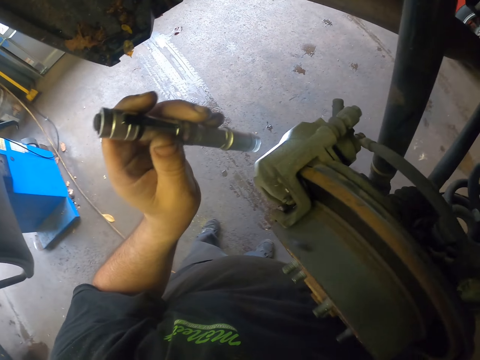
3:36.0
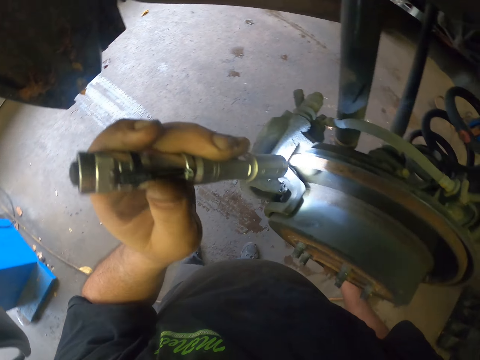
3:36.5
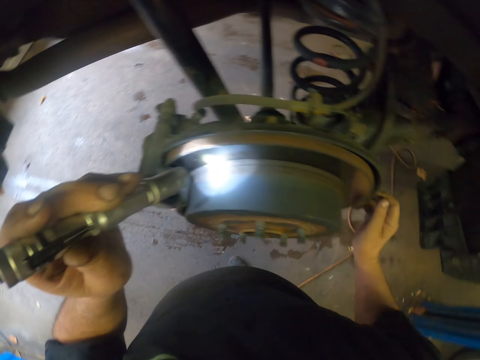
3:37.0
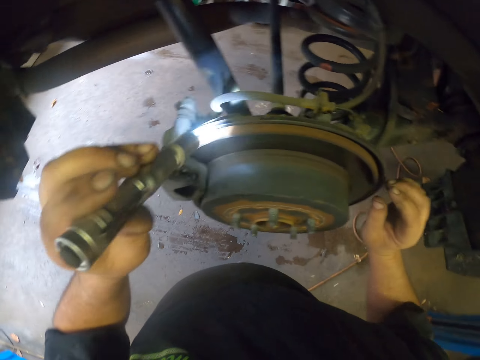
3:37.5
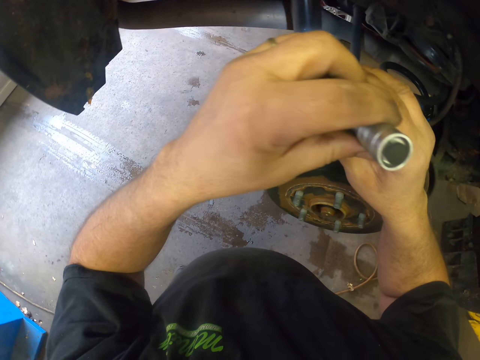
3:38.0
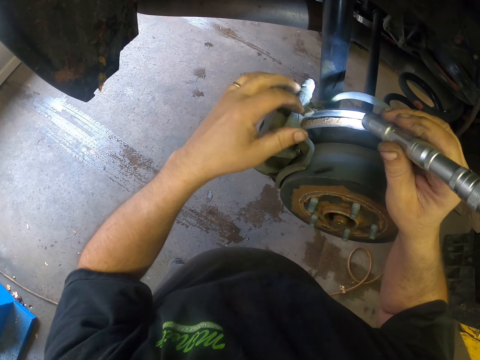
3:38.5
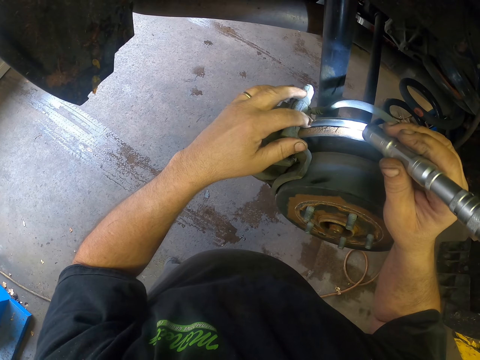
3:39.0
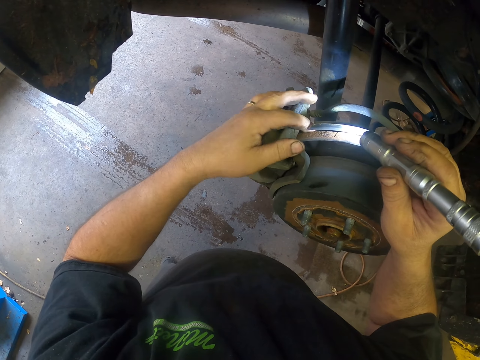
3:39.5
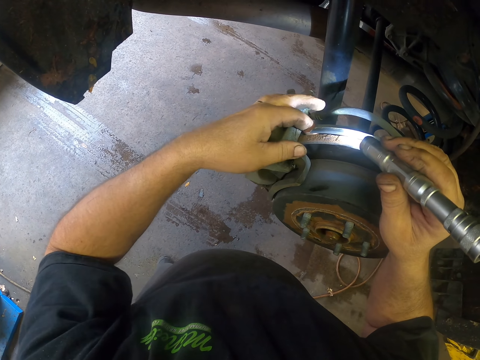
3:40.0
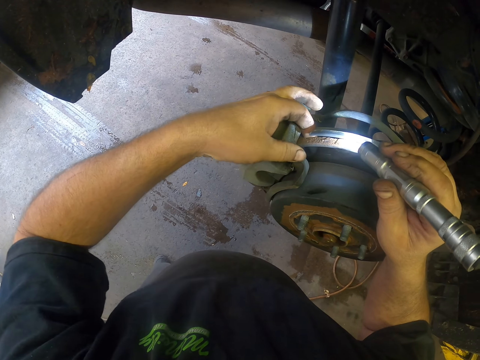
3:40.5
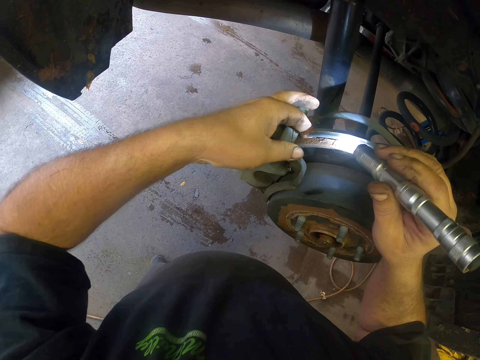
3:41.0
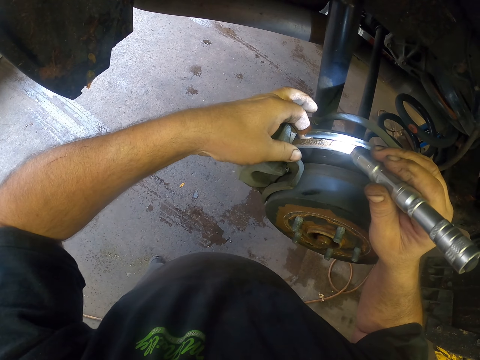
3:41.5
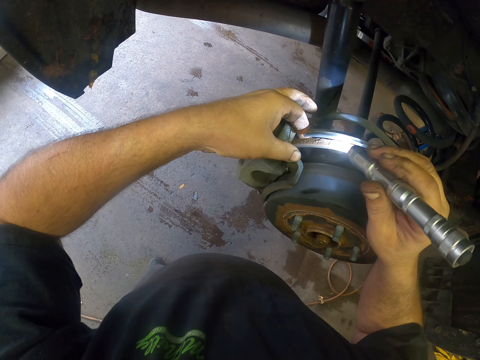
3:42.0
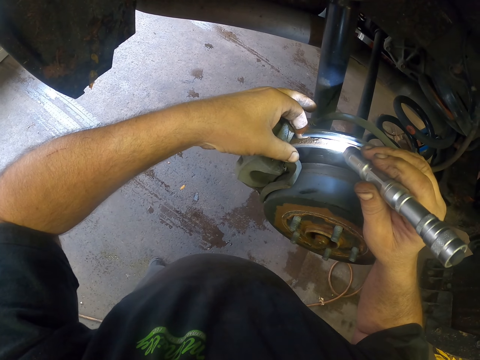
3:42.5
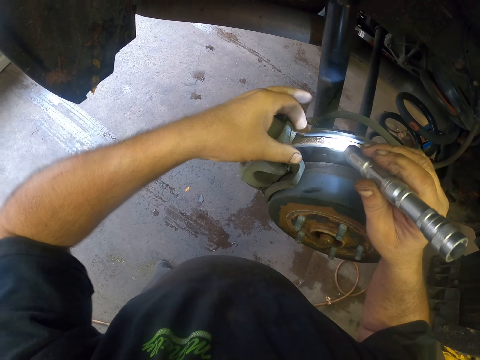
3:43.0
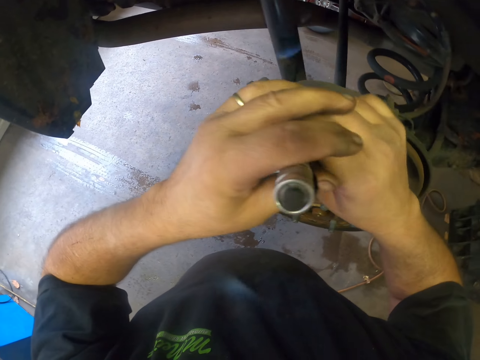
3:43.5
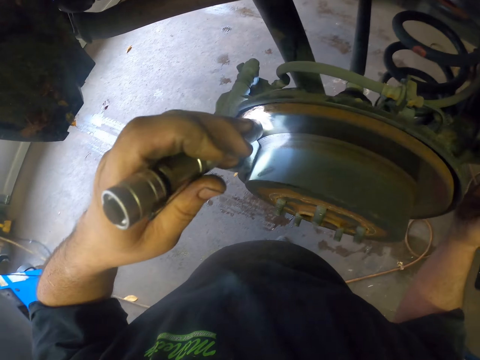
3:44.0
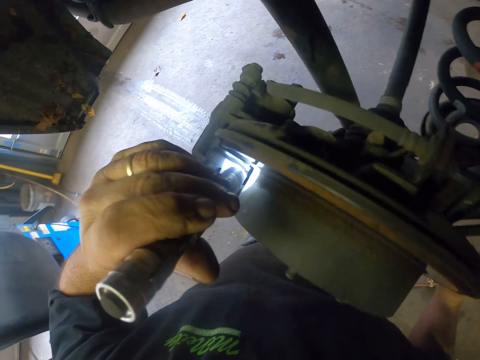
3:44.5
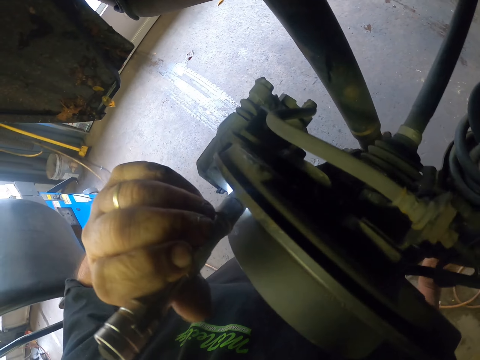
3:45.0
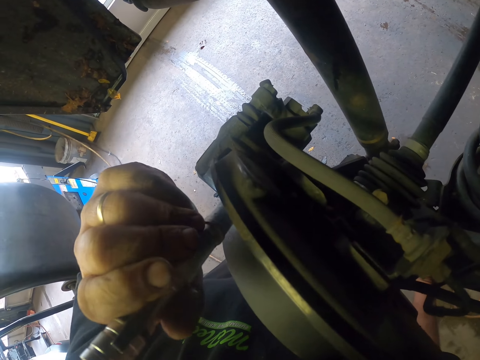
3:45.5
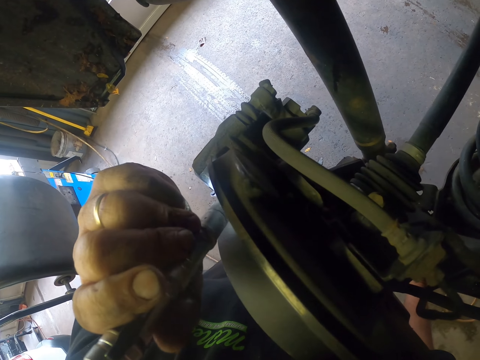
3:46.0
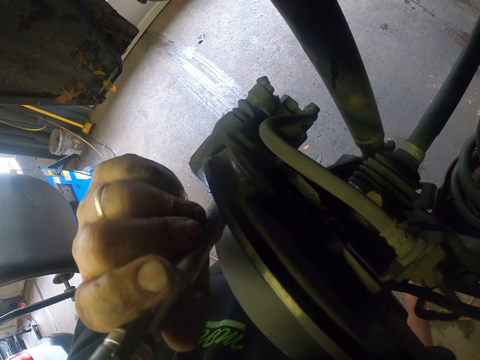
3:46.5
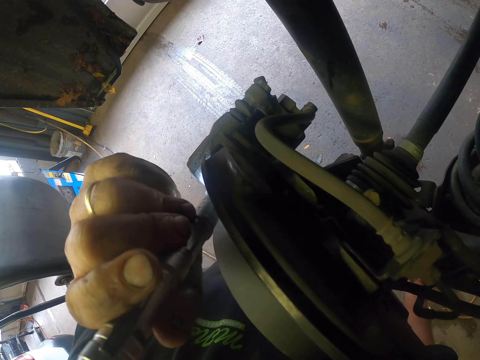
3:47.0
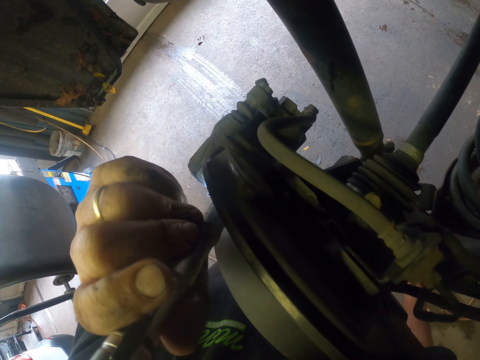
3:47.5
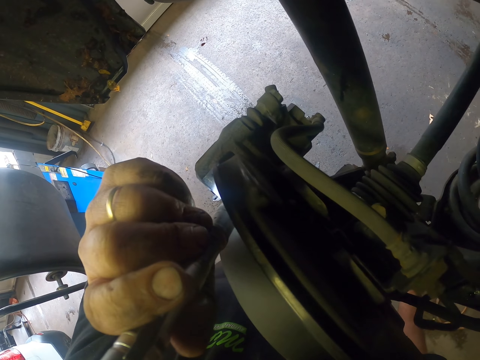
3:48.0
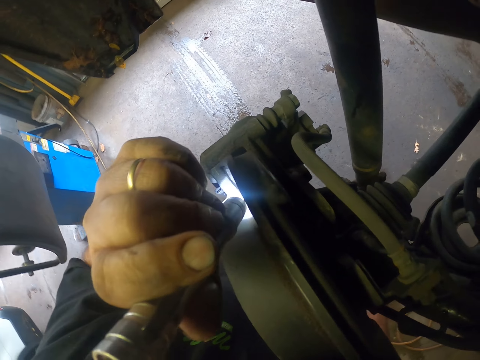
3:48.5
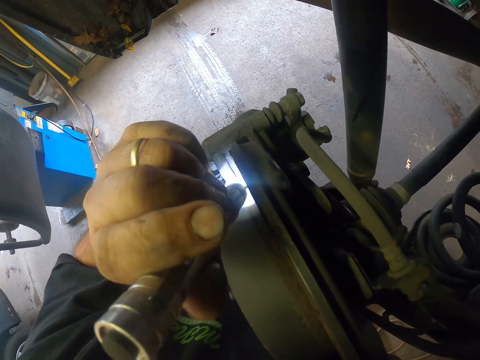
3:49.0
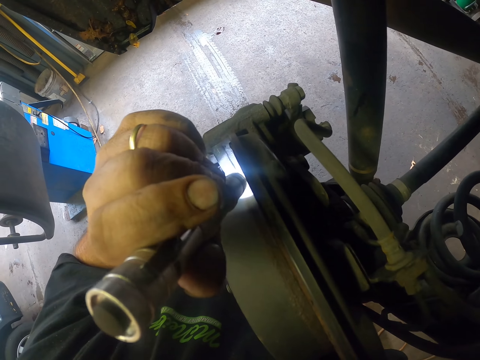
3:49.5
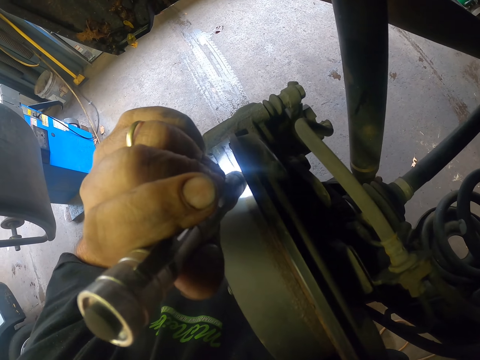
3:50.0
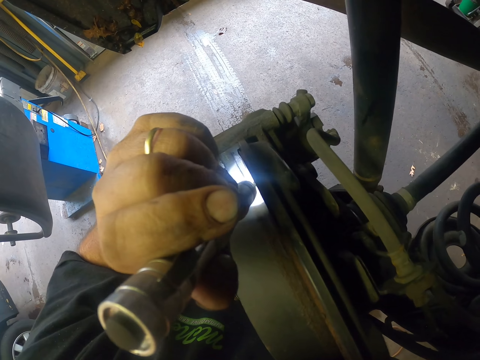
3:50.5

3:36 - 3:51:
The camera wearer touches a wheel holder. They look at the wheel holder with a flashlight.

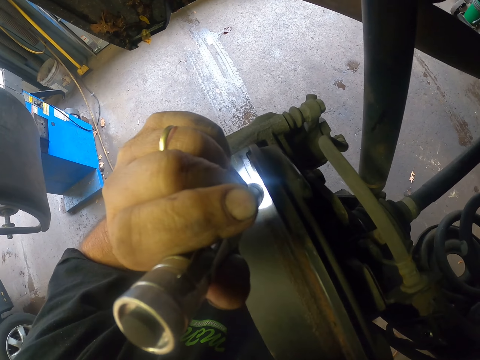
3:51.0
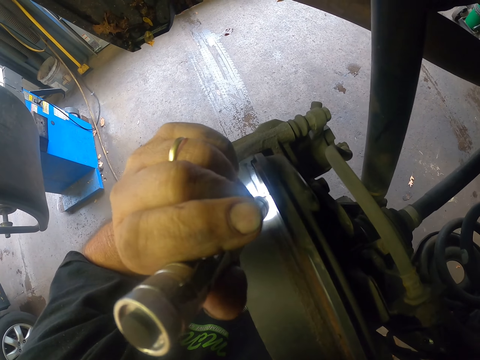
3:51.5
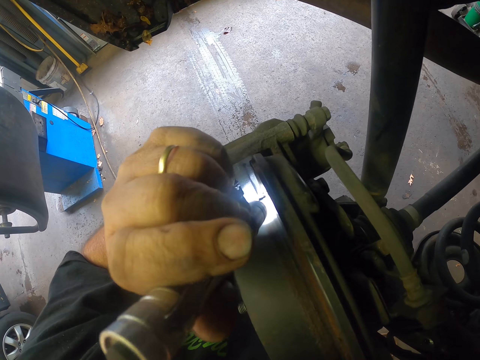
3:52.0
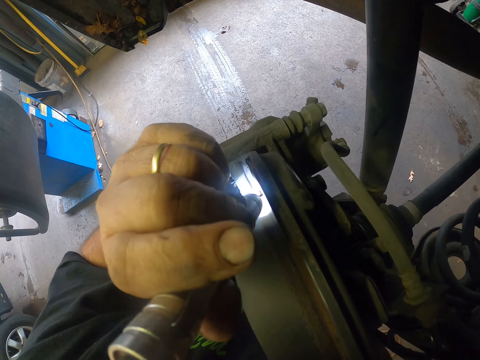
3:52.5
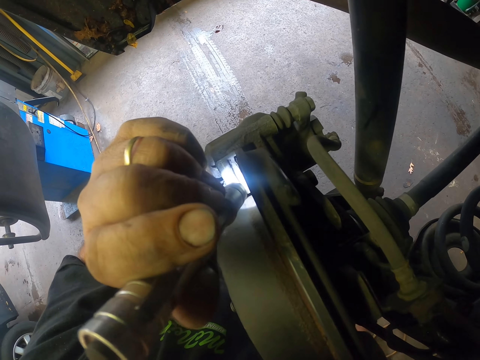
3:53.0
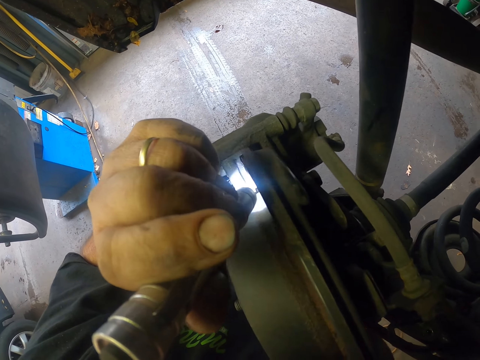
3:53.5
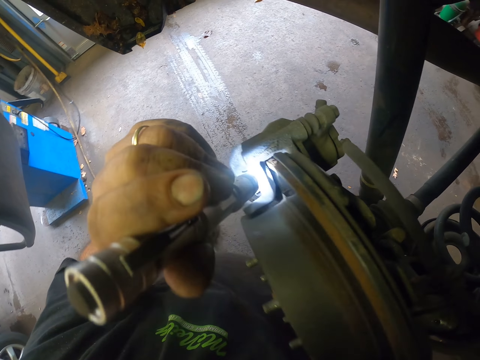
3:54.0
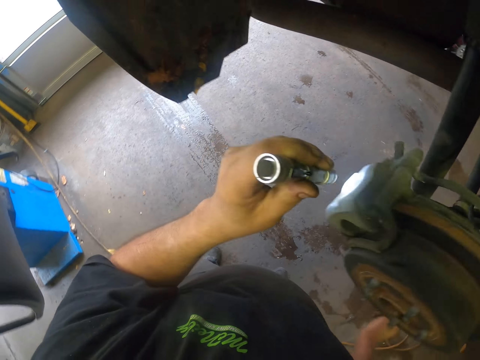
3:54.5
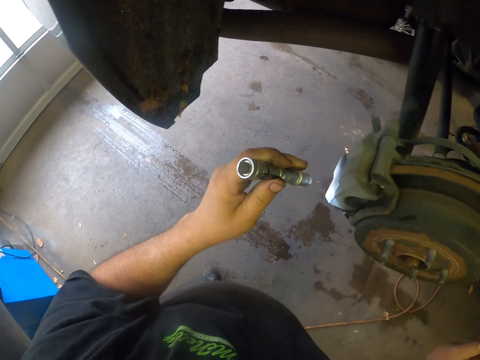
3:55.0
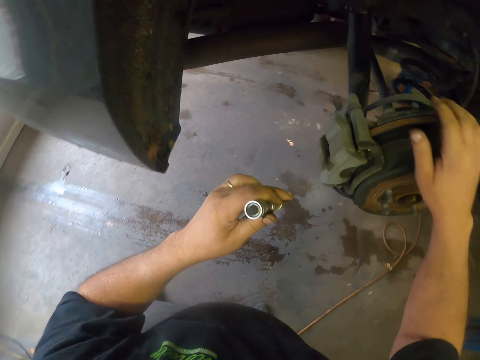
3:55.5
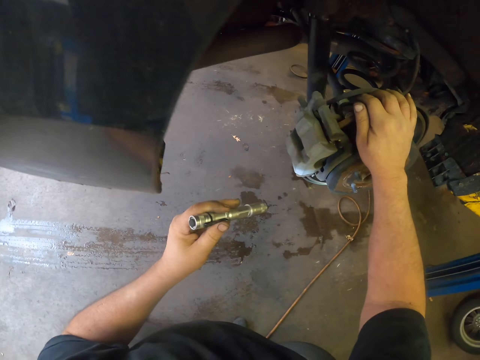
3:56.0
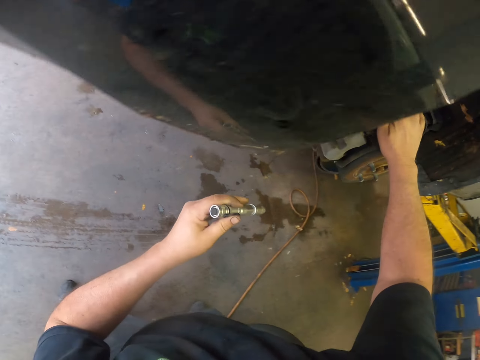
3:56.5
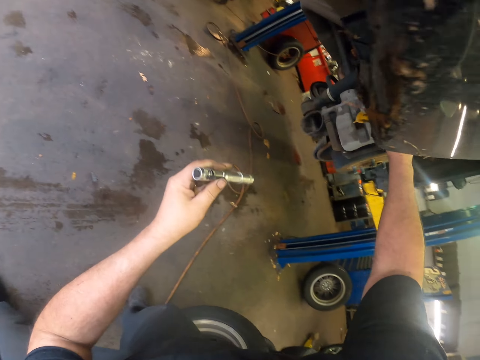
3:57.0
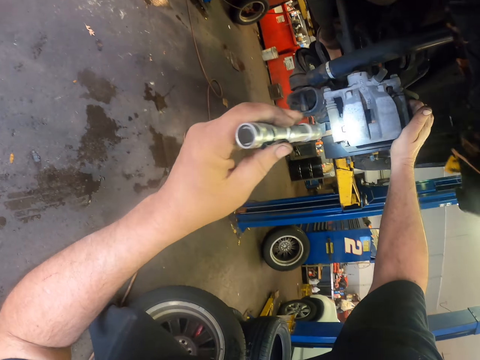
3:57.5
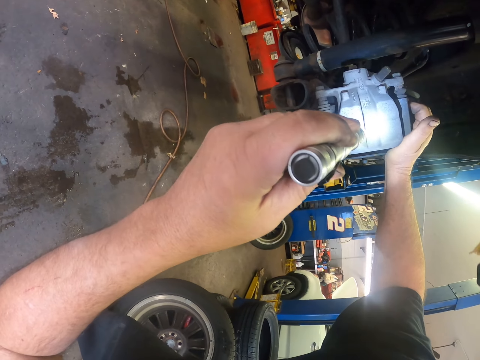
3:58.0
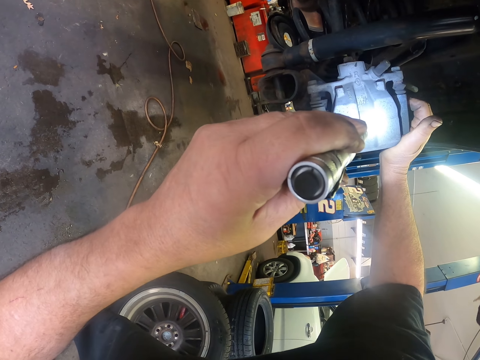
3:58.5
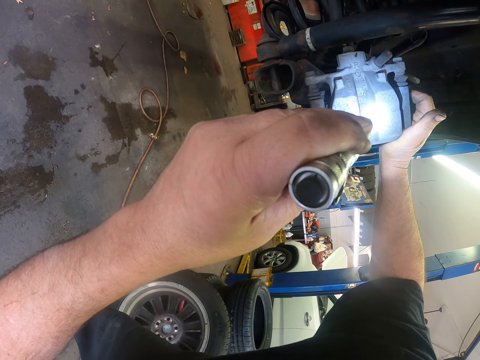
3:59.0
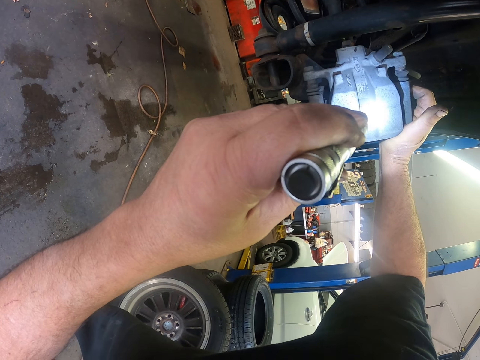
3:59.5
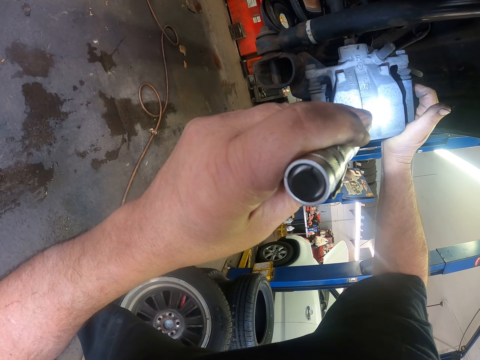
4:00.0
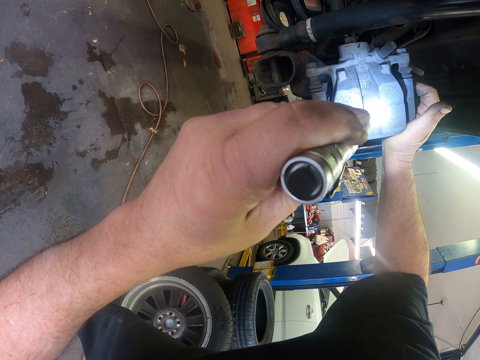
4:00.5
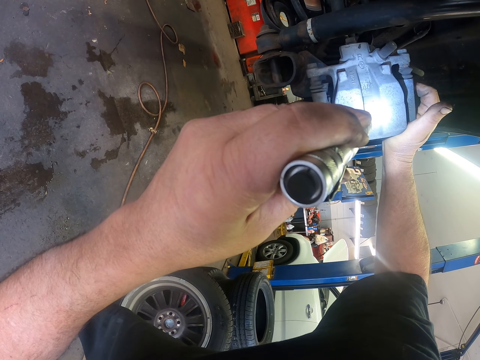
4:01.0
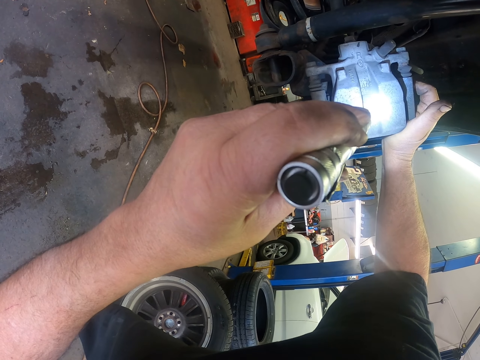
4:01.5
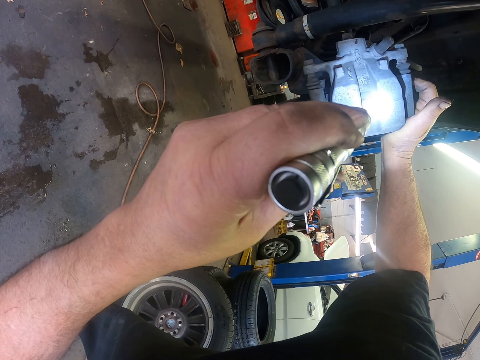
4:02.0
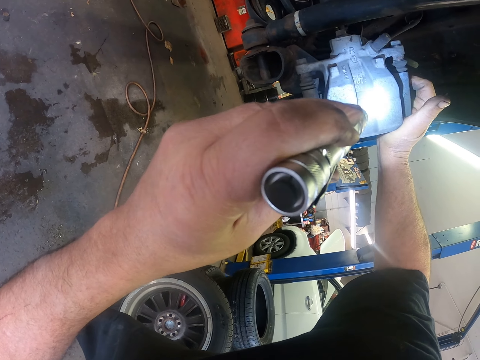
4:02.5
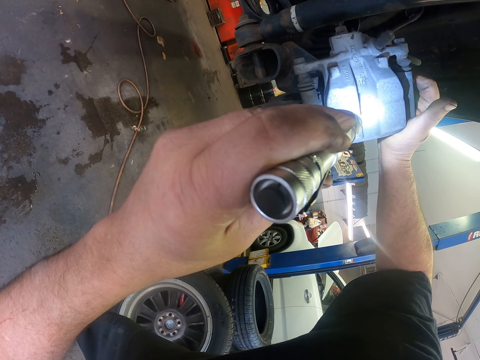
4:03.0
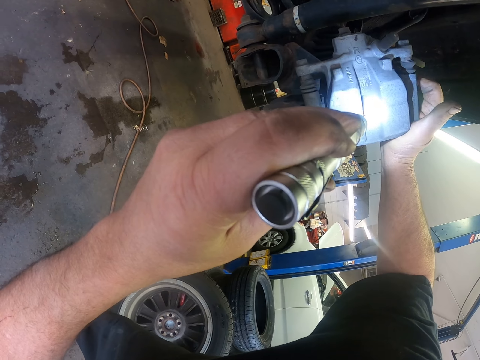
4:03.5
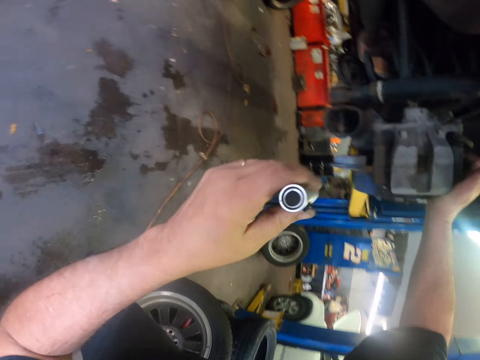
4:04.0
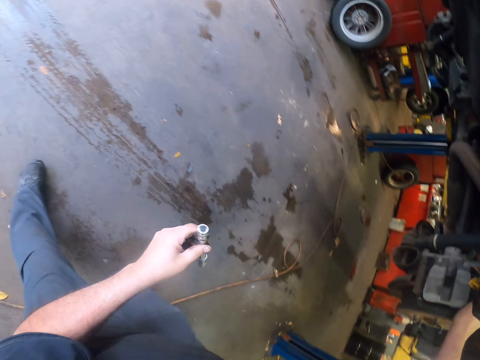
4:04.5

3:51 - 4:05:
The camera wearer holds the wheel holder. They look at the wheel holder with a flashlight.
